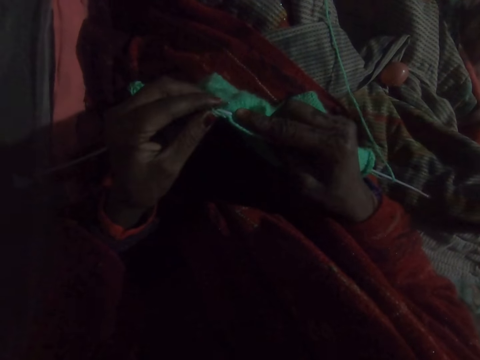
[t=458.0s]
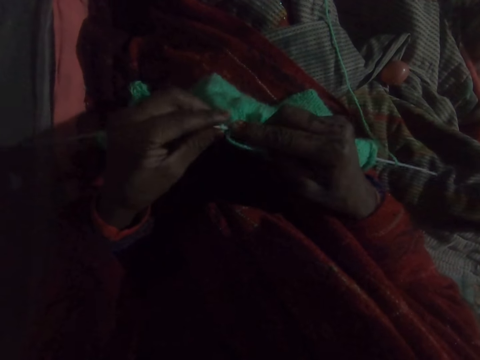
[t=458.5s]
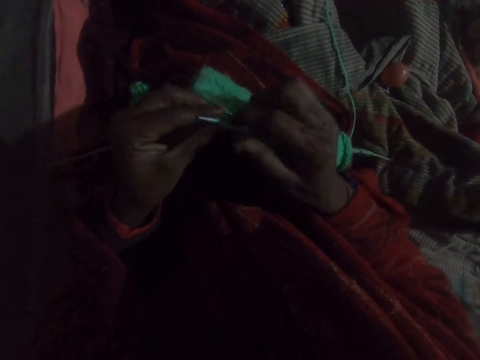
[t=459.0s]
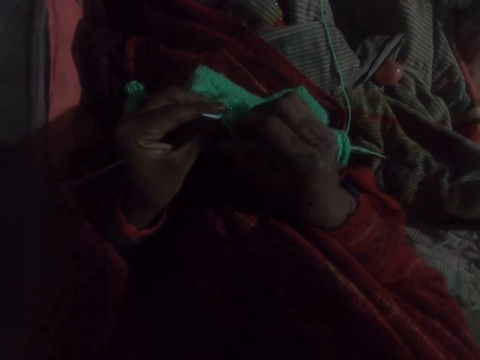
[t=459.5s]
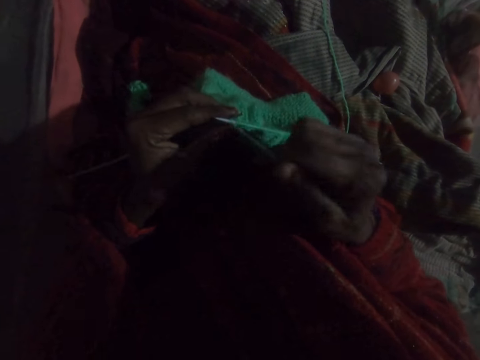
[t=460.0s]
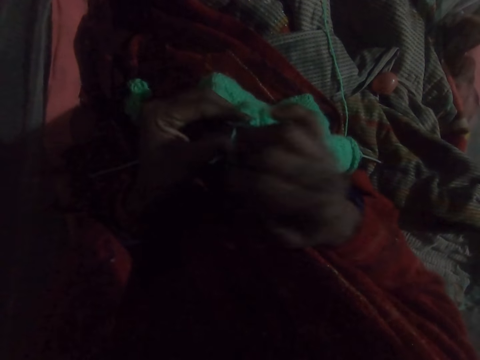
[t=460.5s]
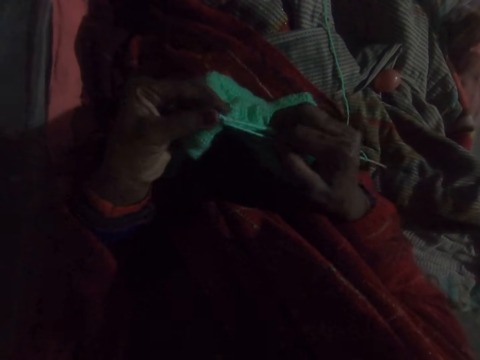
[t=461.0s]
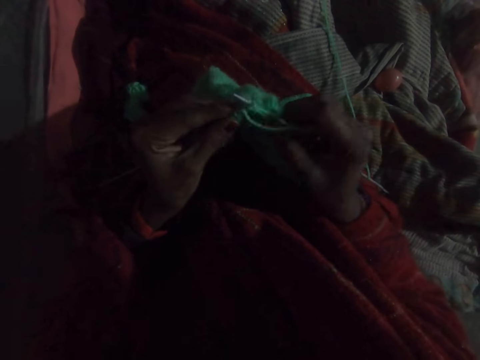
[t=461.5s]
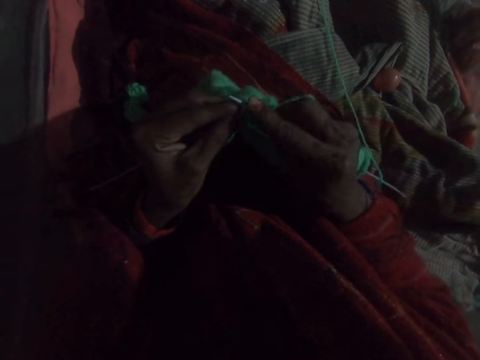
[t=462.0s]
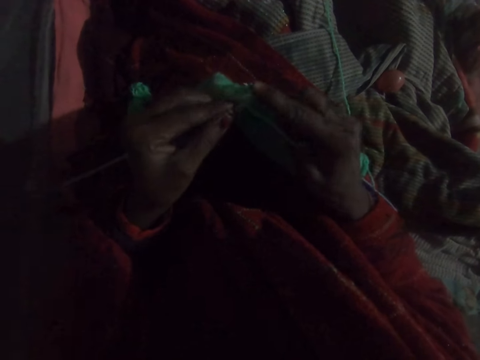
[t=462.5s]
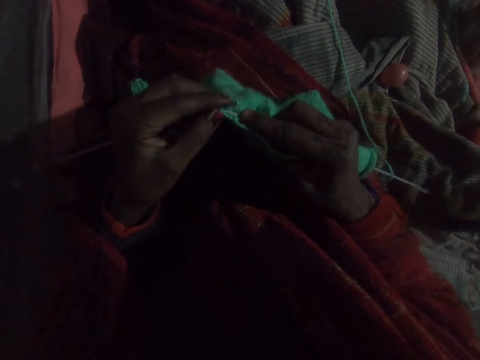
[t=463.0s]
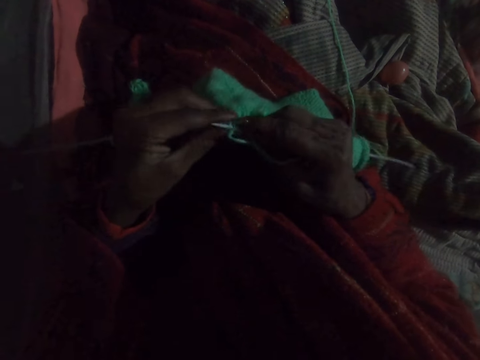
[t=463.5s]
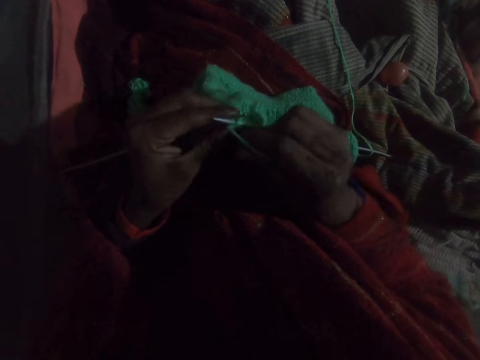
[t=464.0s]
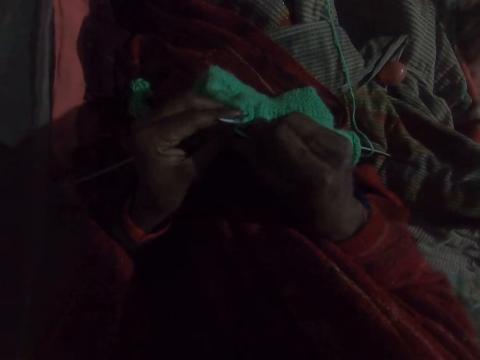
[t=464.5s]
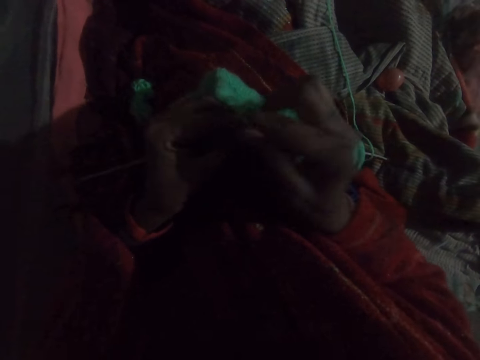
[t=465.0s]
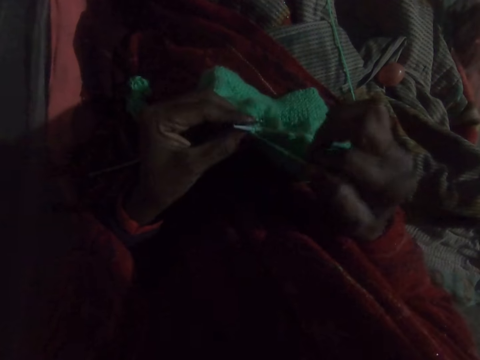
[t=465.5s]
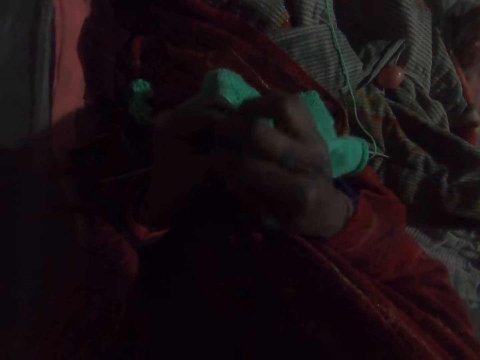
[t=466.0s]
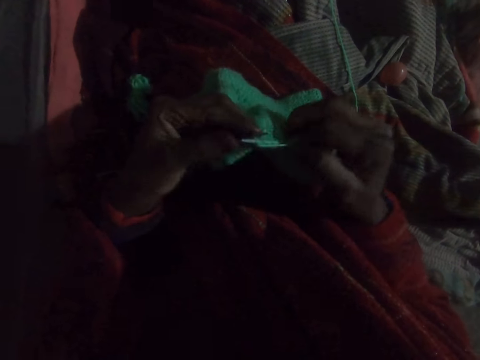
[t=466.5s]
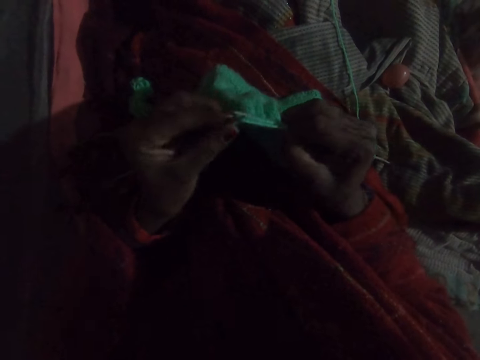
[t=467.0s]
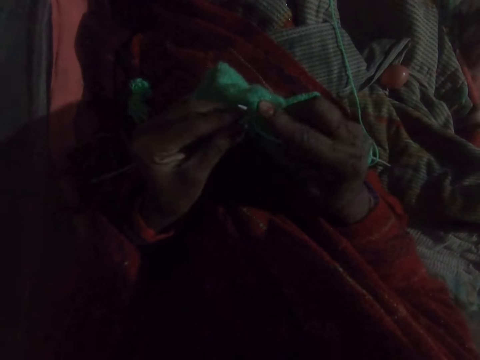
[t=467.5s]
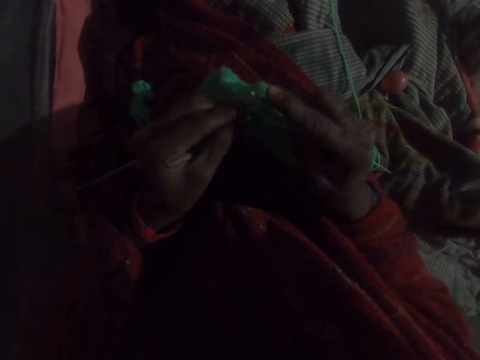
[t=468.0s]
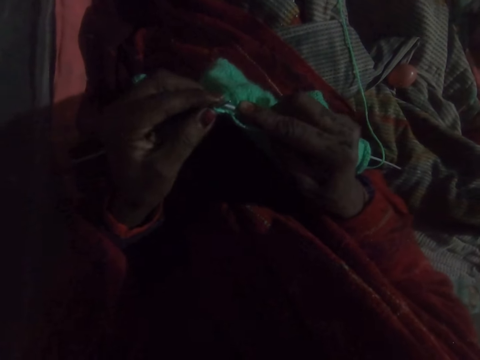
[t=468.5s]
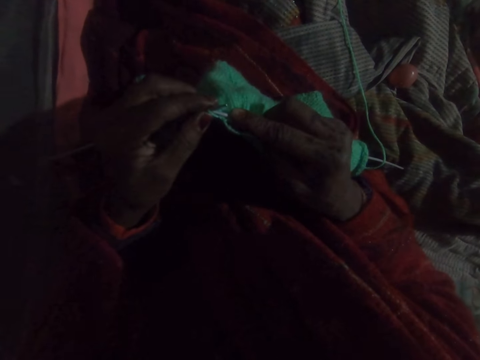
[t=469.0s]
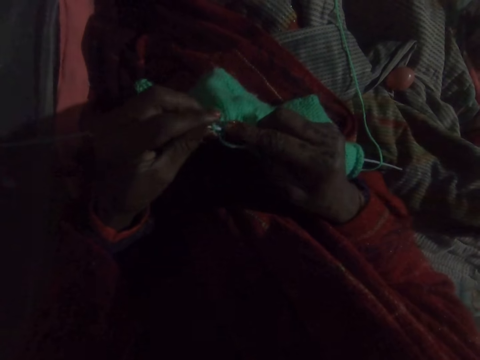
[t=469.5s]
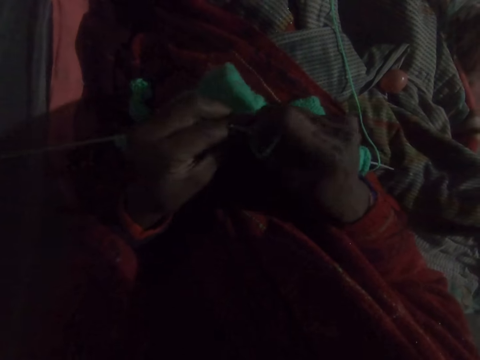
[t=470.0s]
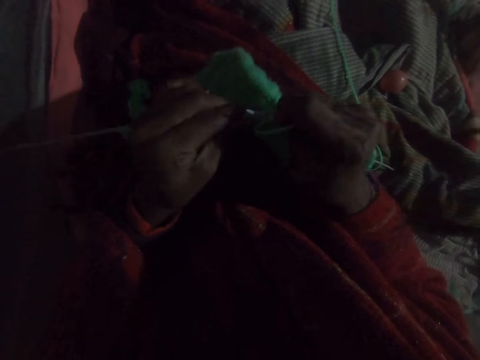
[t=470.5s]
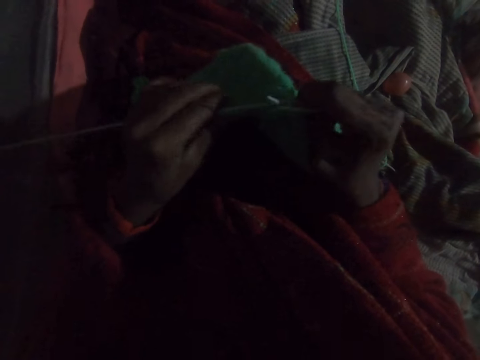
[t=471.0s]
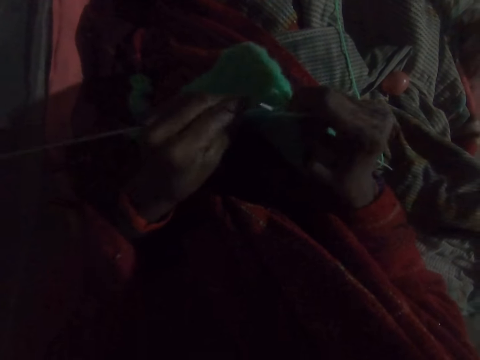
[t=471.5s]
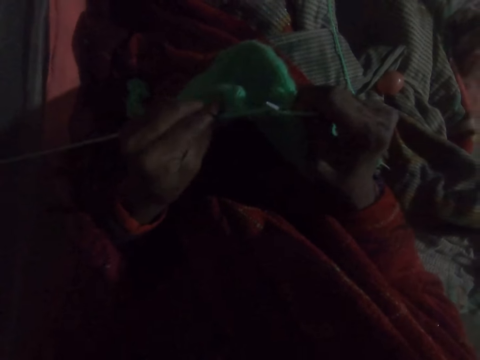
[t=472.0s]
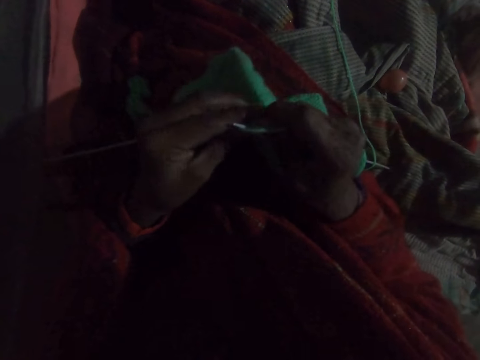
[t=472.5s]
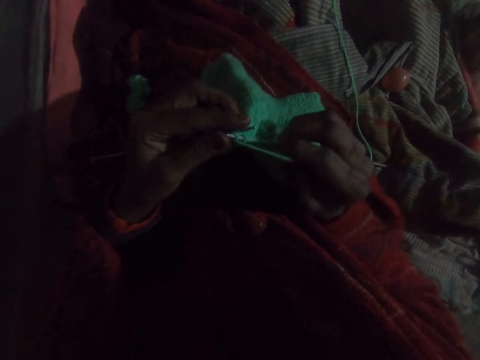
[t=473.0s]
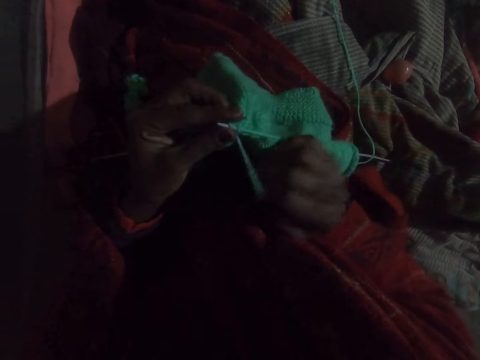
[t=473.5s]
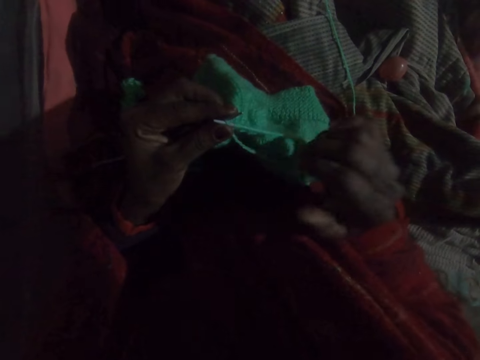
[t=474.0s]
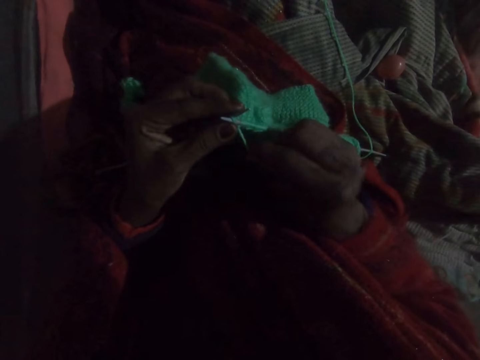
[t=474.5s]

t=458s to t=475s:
The camera wearer weaves the fabric. They move the thread. They weave the fabric. They move the thread. They weave the fabric. They move the thread. They push the fabric up on the knitting pin.

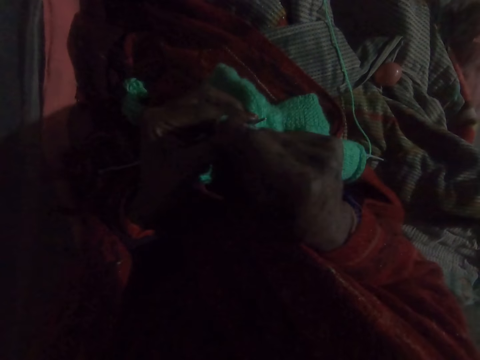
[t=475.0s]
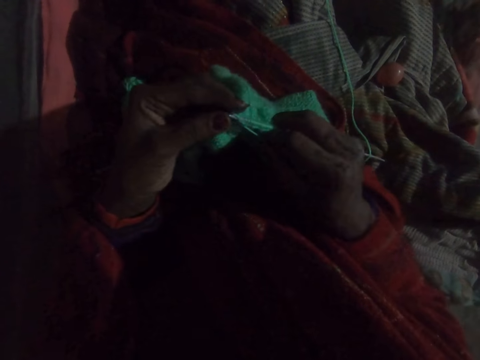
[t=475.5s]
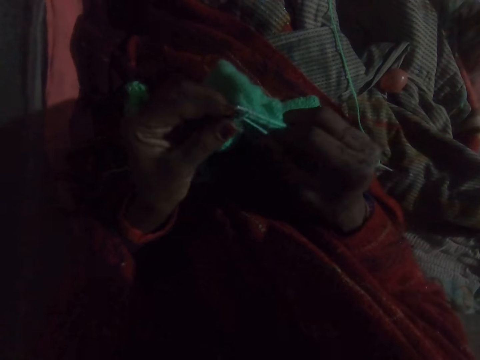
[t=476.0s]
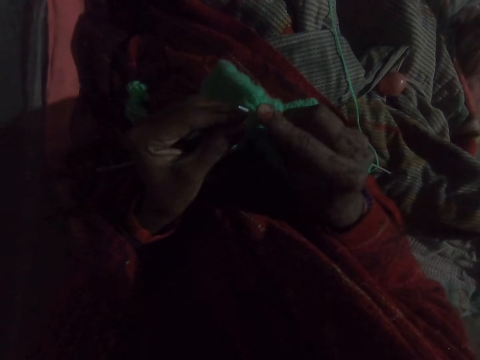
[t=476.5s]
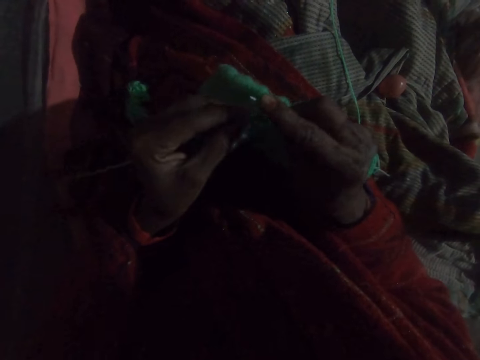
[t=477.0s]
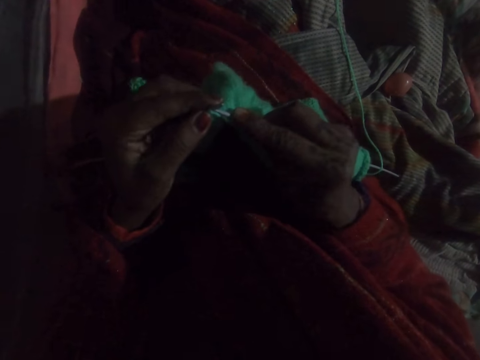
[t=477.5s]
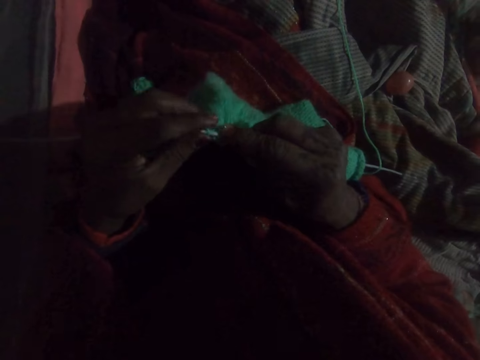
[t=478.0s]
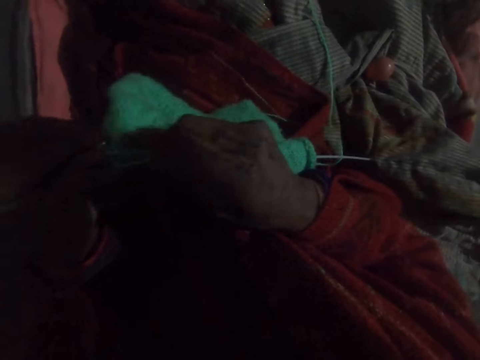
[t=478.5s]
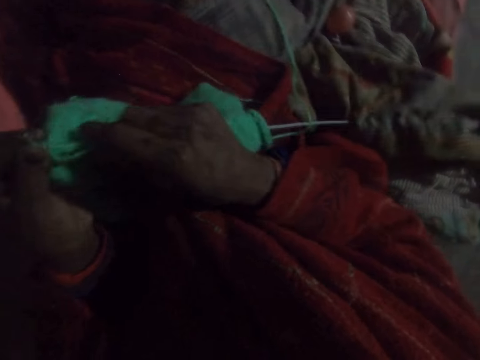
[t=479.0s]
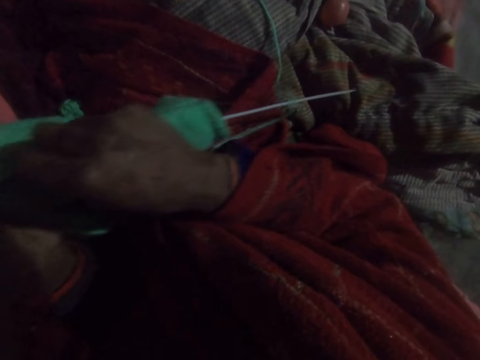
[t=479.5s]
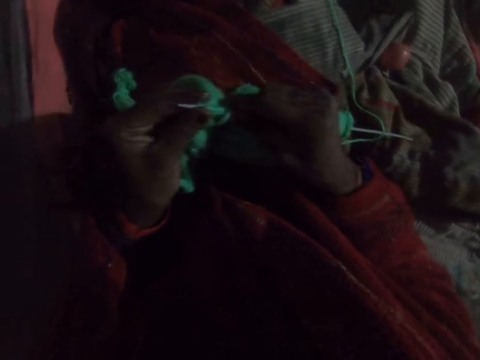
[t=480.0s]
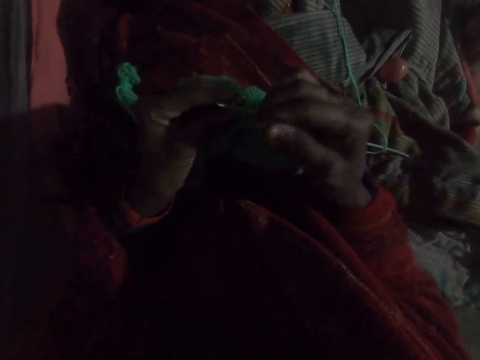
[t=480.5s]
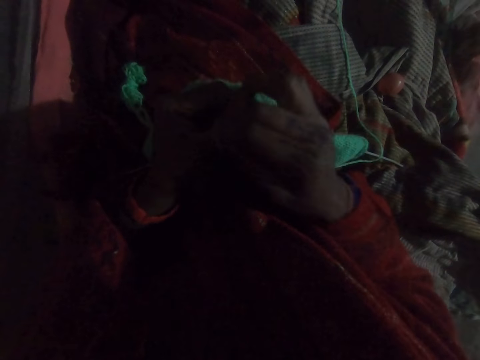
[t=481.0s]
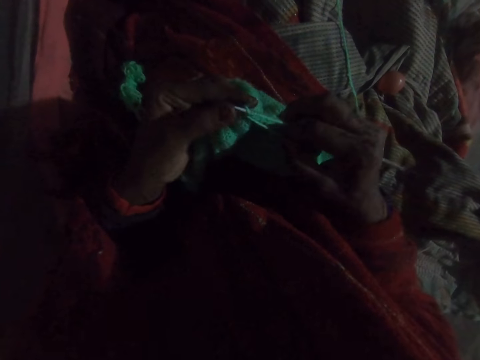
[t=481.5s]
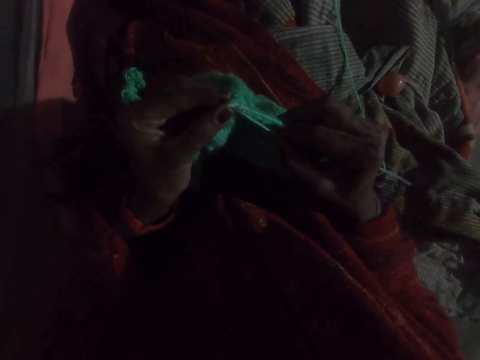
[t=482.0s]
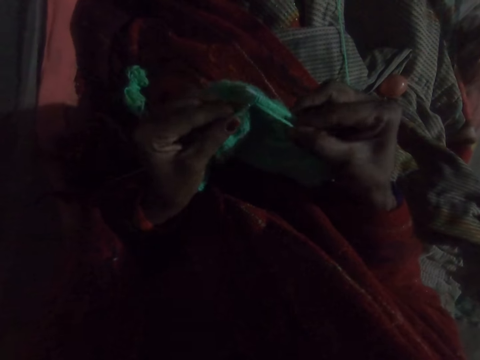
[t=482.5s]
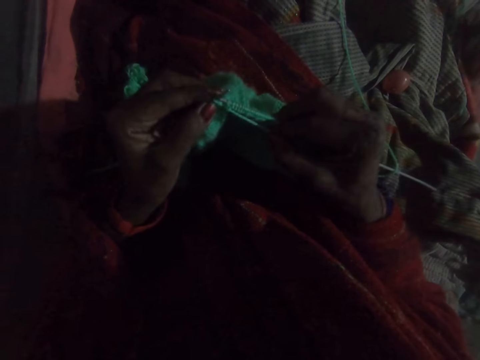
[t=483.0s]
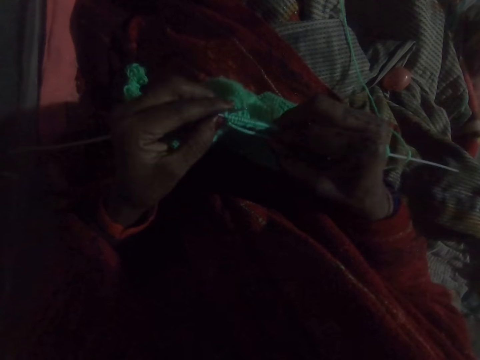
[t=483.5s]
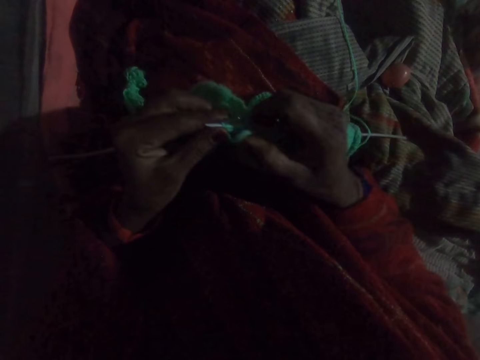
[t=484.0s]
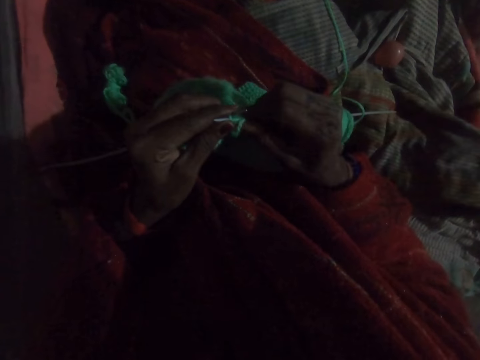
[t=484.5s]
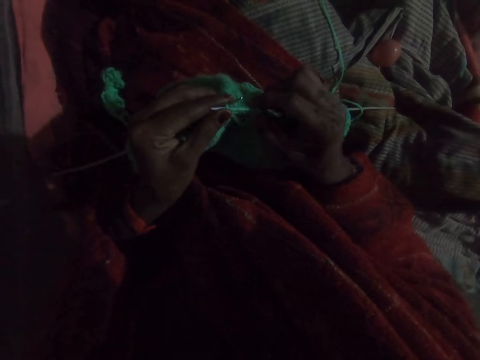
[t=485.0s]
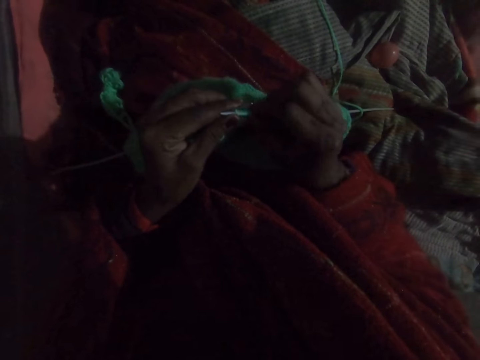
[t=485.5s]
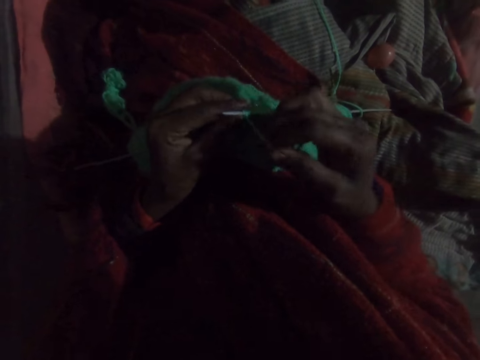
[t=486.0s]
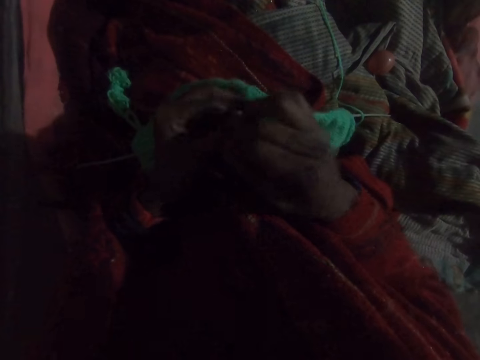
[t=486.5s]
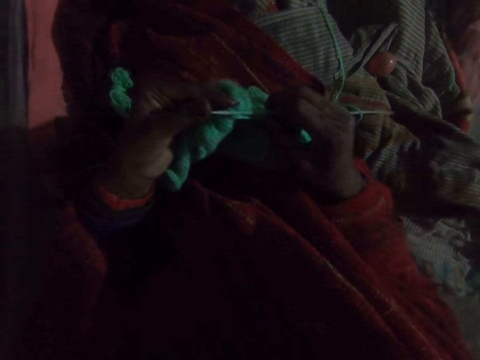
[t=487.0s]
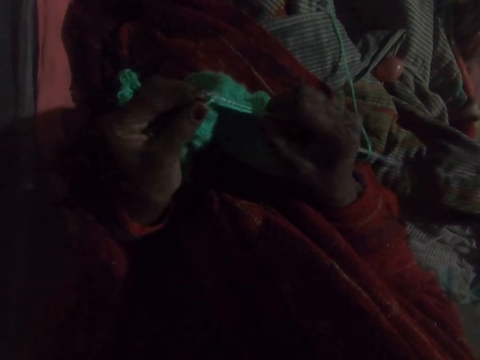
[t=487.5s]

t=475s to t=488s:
The camera wearer moves the thread. They weave the fabric. They move the hand. They move the thread. They weave the fabric. They push the fabric.
